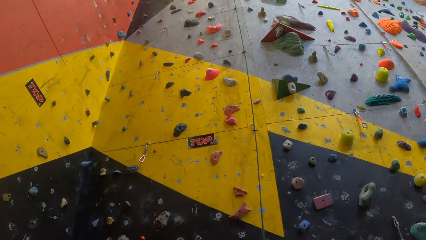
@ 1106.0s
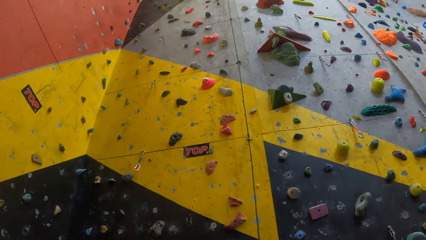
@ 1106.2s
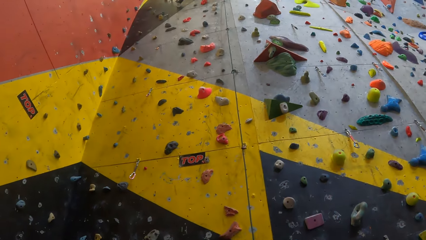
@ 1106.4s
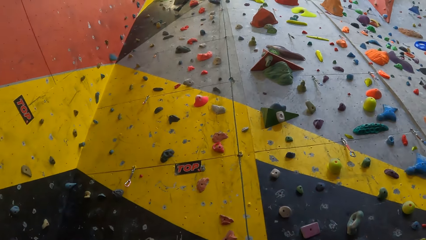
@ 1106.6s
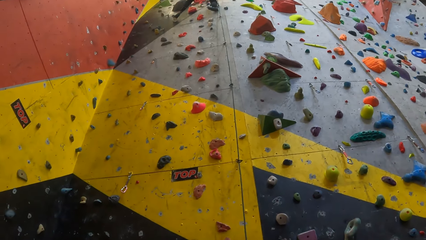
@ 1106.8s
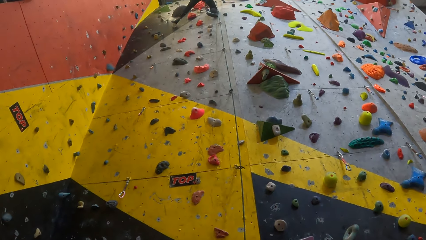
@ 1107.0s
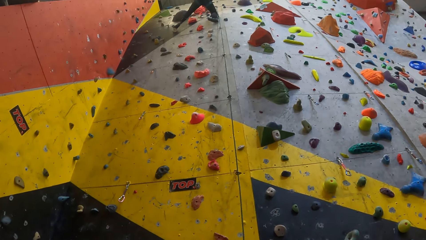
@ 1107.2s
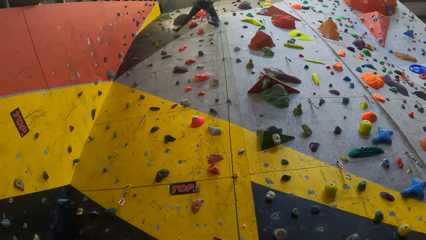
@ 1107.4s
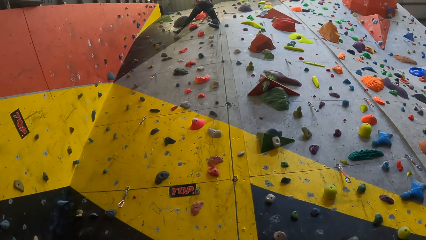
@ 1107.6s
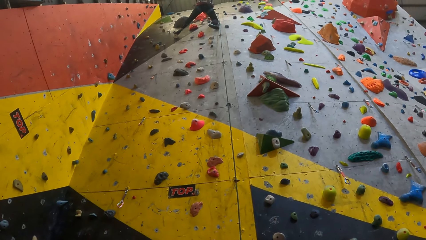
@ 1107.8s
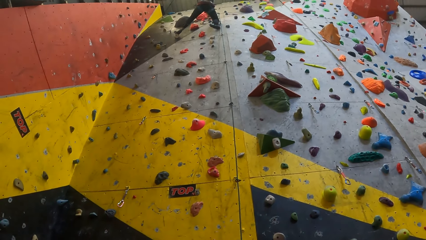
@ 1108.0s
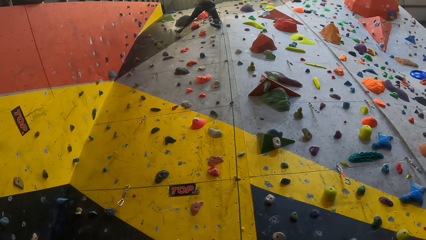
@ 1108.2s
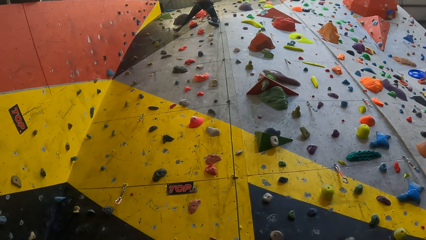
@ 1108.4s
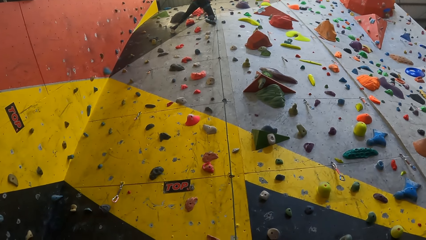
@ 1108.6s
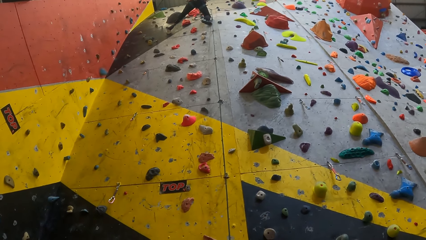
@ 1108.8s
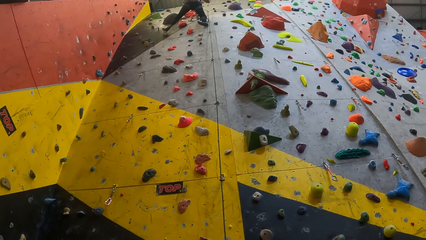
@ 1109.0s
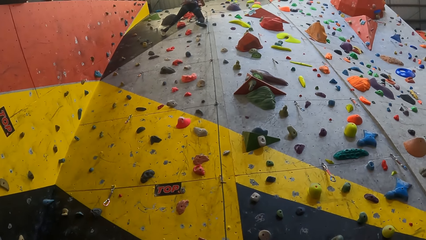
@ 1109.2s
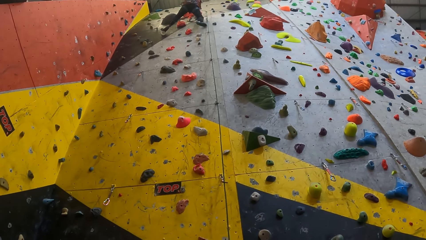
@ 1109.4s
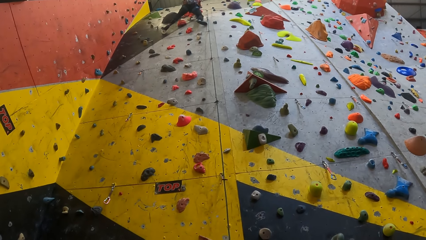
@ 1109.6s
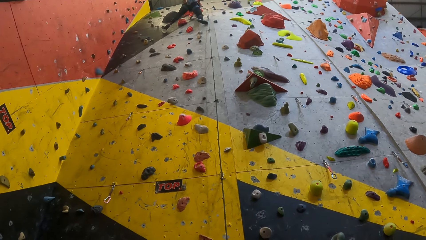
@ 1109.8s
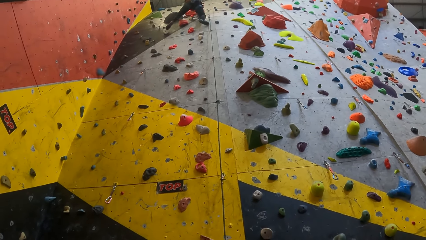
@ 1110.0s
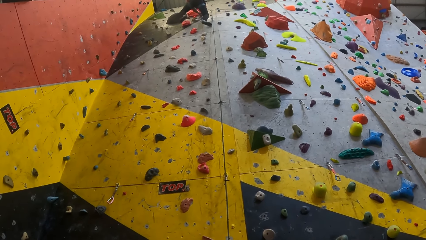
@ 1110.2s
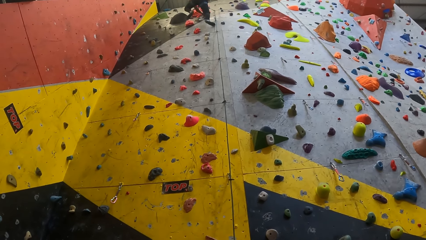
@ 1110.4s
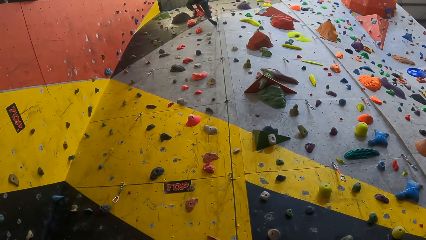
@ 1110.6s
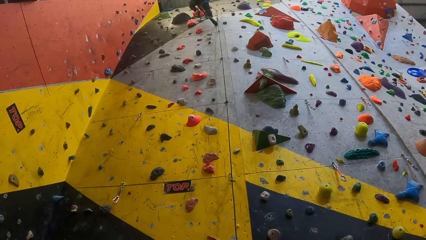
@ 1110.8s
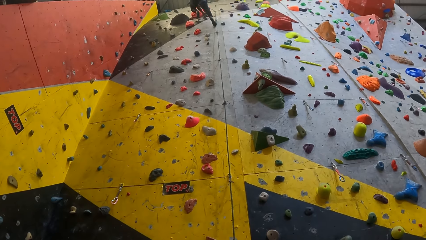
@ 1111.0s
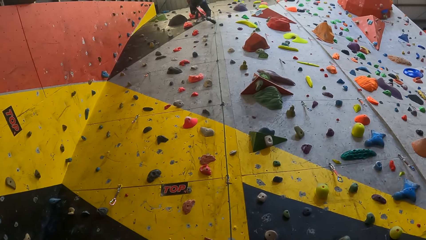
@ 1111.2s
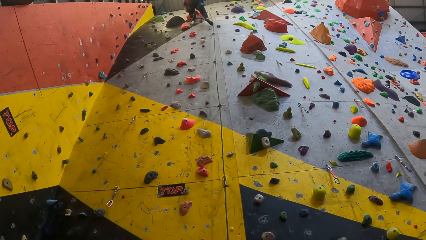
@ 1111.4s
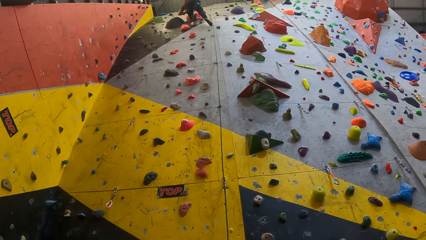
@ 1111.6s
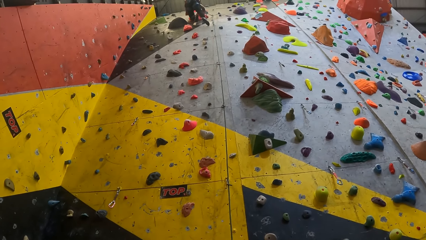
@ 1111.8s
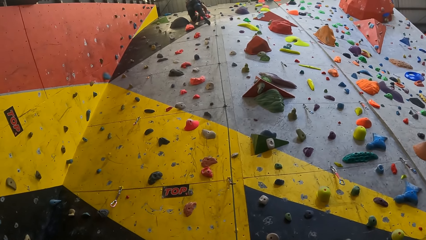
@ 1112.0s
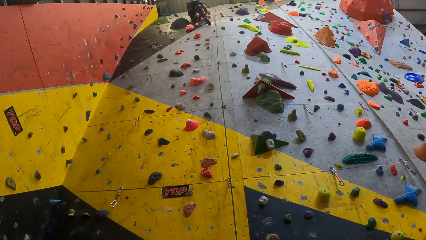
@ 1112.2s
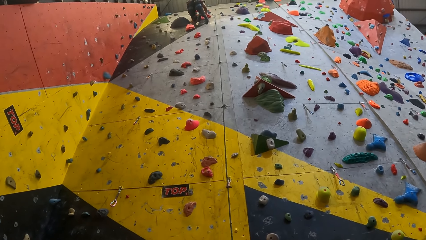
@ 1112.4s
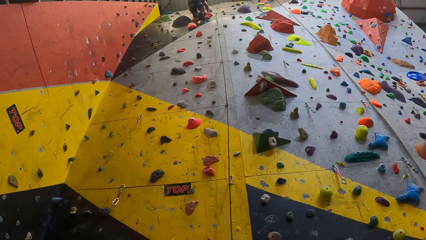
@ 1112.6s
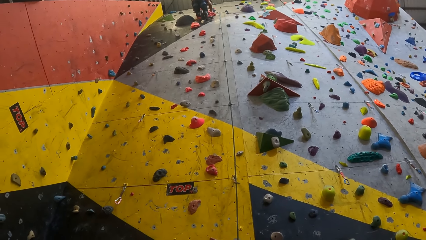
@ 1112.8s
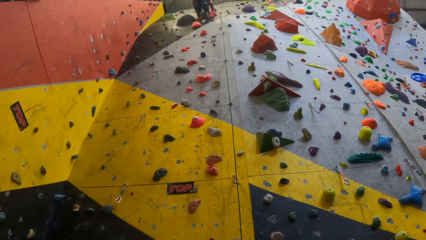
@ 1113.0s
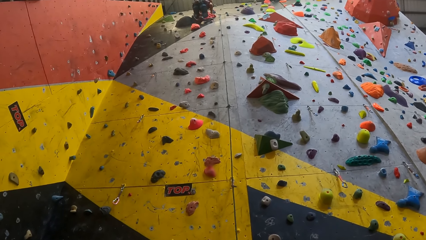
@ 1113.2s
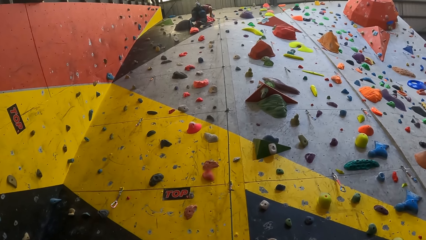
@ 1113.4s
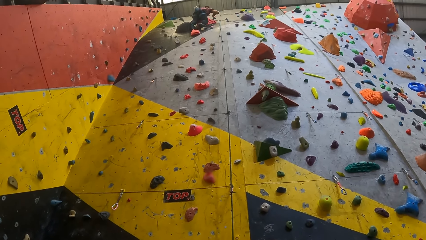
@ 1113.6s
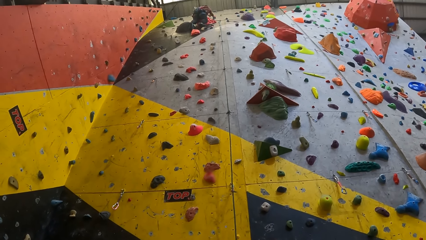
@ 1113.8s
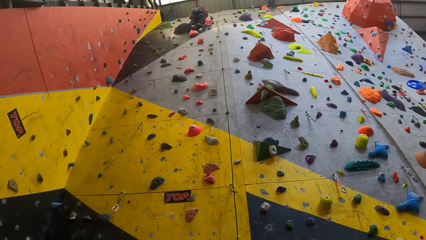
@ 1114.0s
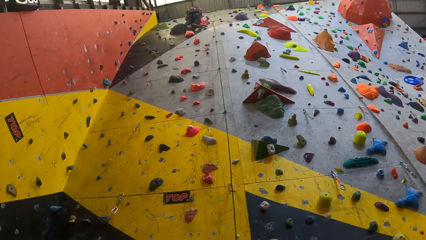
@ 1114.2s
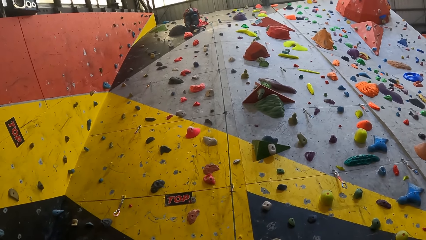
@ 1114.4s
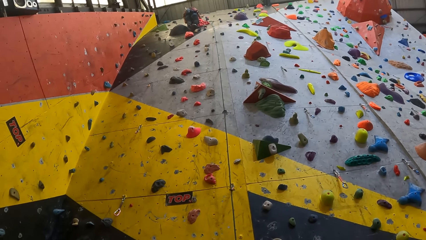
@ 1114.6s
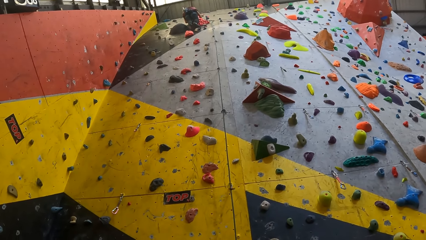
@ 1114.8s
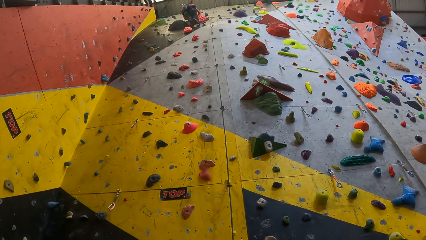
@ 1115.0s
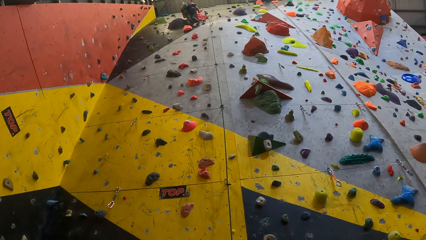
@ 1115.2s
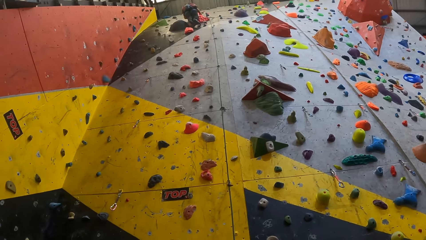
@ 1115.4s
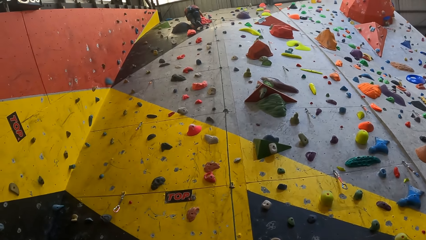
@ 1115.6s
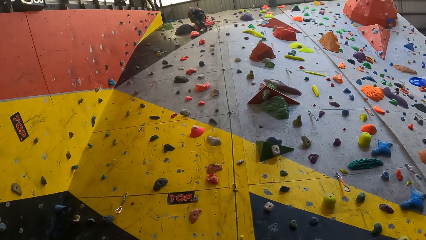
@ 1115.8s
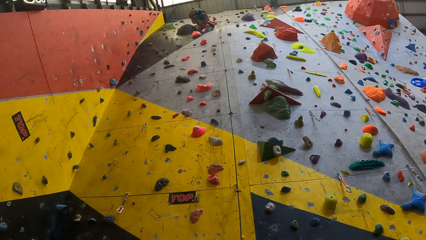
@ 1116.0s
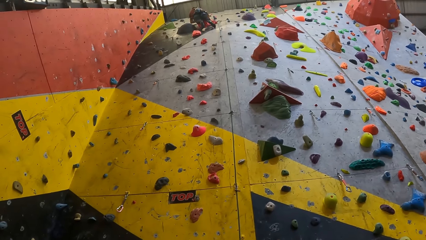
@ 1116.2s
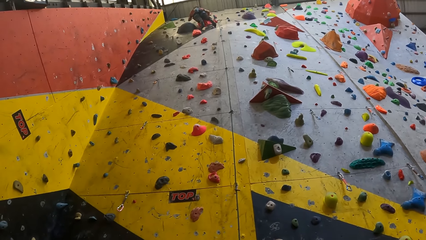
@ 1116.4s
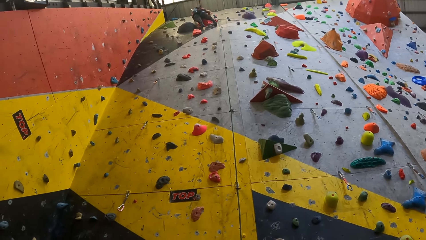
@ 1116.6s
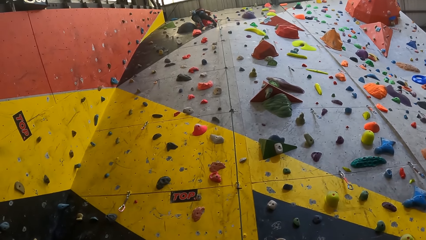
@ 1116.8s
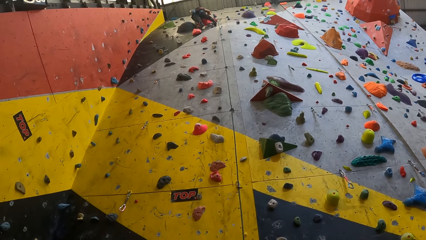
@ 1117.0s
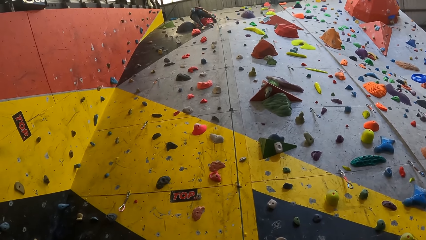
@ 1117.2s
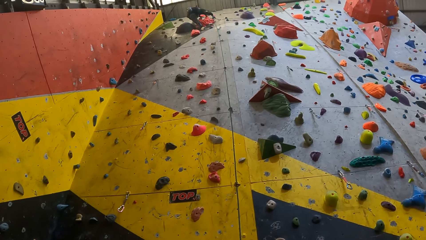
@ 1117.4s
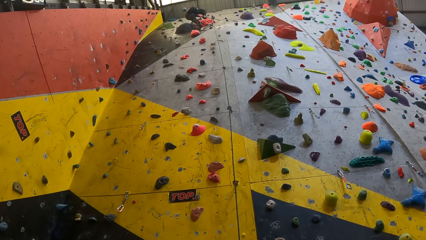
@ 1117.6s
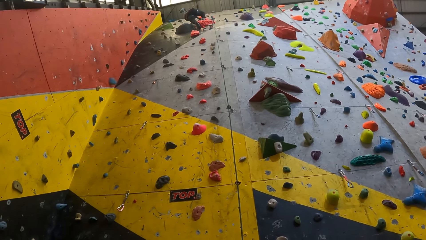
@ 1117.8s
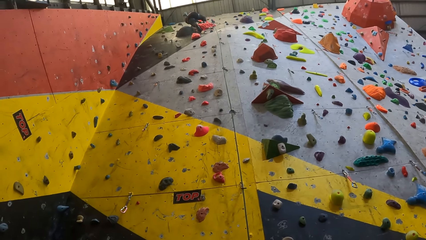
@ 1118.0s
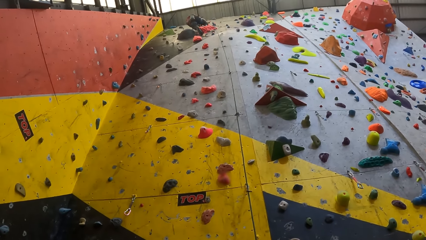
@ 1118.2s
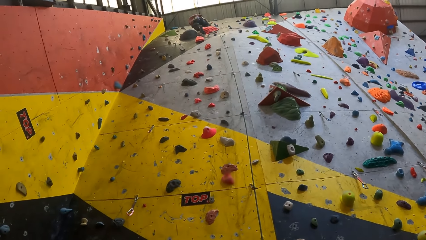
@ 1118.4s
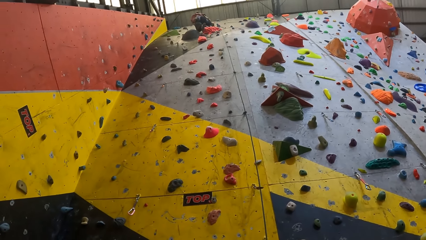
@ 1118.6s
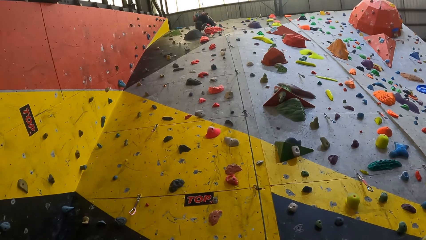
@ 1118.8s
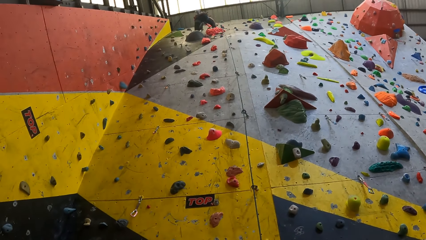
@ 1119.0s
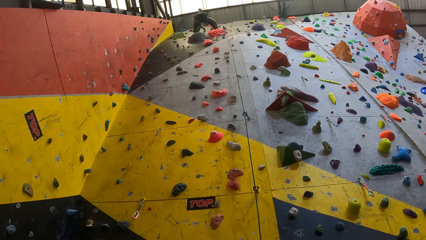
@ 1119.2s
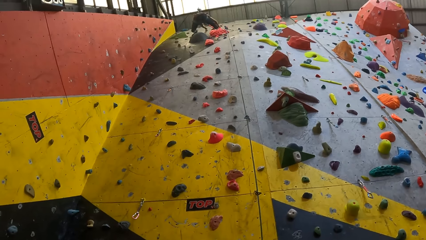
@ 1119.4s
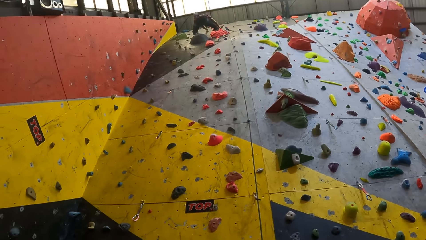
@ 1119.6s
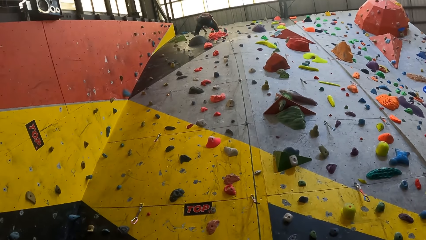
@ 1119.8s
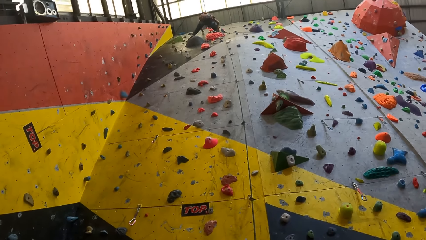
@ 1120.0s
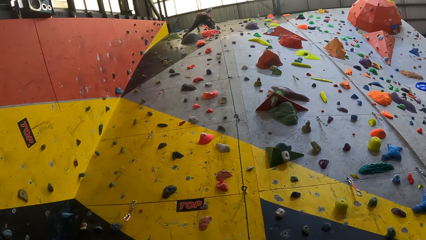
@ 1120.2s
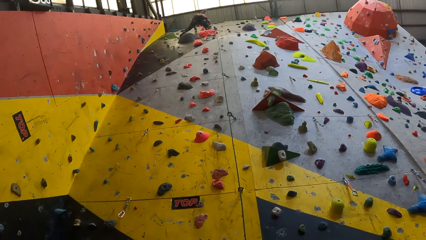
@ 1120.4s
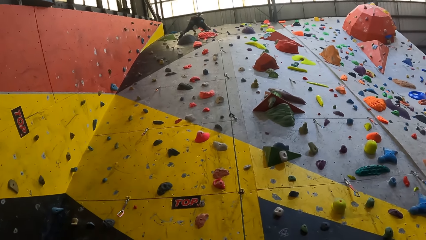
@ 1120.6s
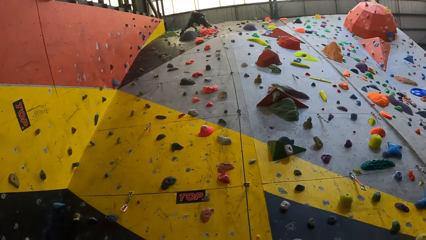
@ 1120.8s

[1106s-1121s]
The camera wearer looks at the wall climbing.
